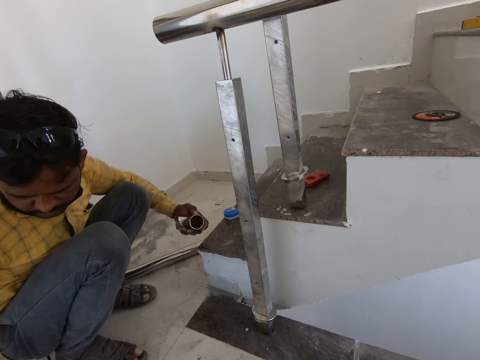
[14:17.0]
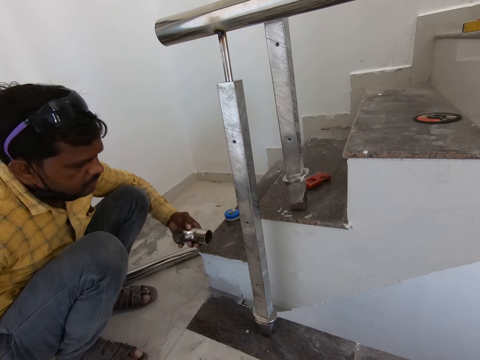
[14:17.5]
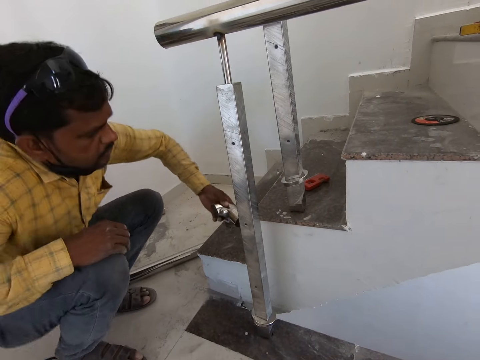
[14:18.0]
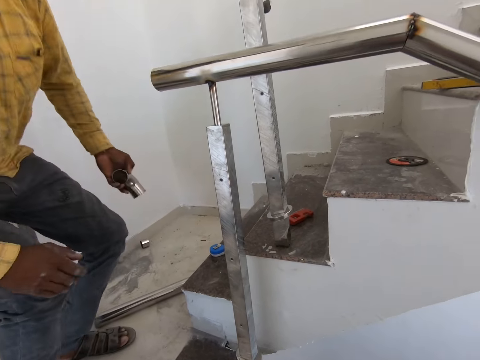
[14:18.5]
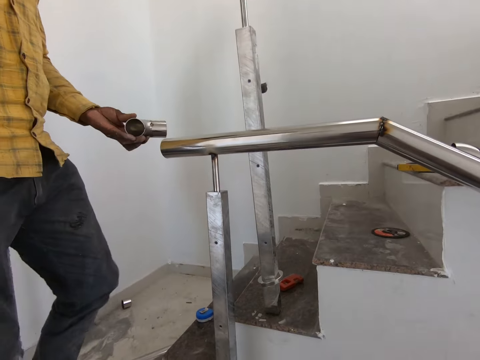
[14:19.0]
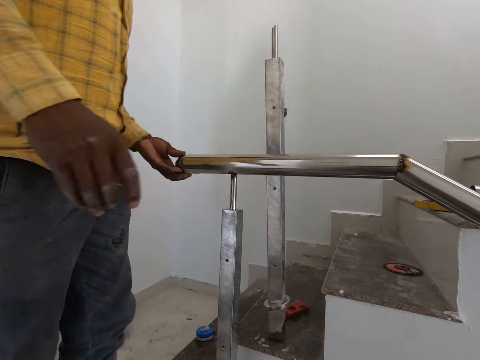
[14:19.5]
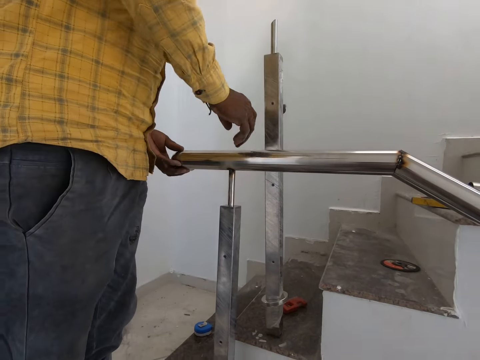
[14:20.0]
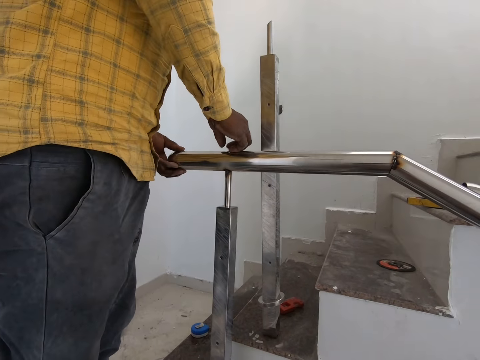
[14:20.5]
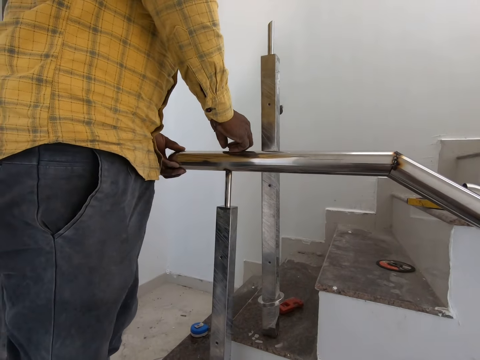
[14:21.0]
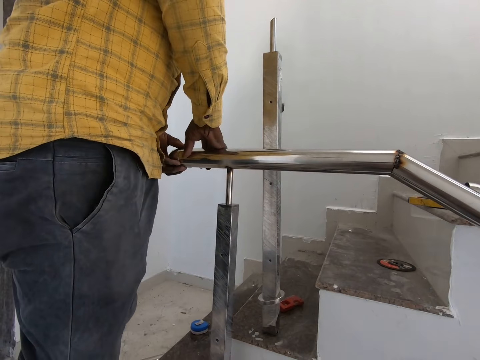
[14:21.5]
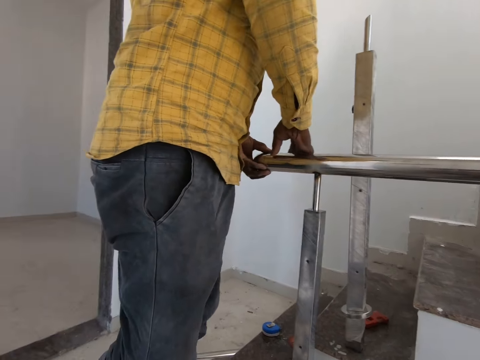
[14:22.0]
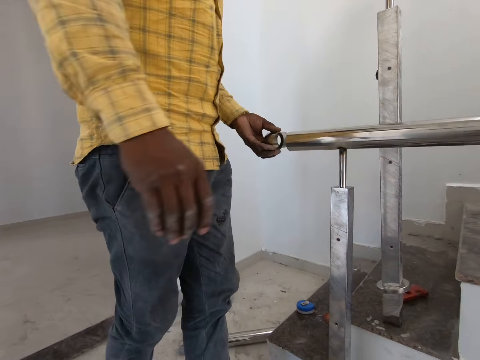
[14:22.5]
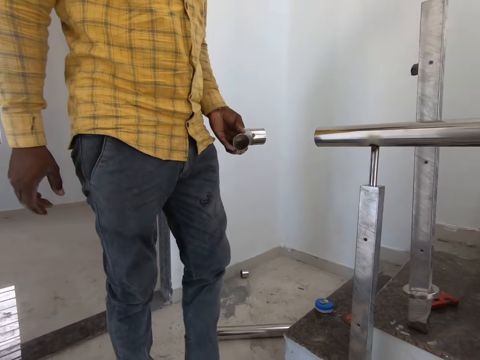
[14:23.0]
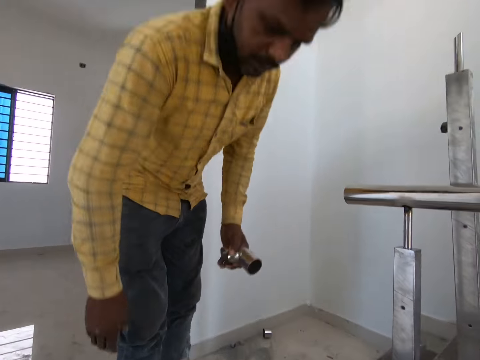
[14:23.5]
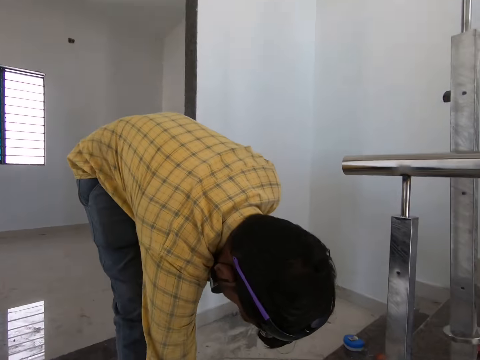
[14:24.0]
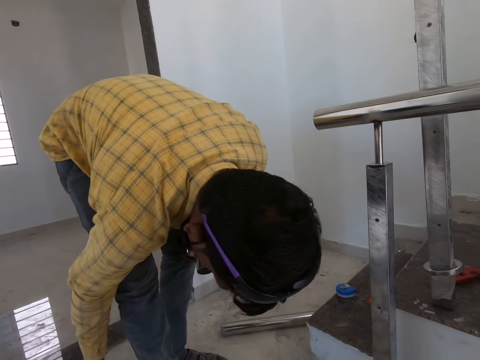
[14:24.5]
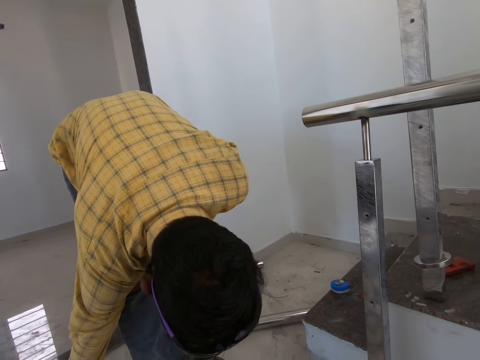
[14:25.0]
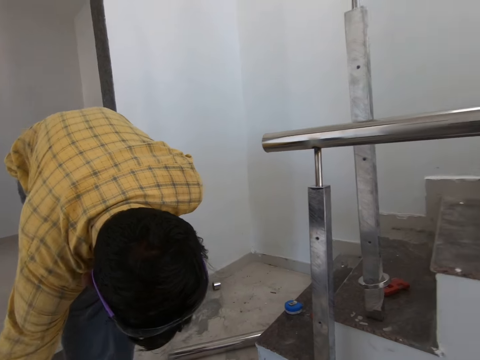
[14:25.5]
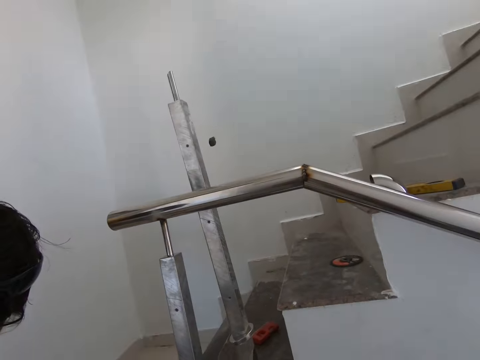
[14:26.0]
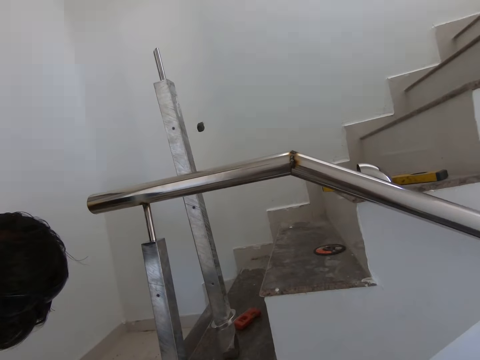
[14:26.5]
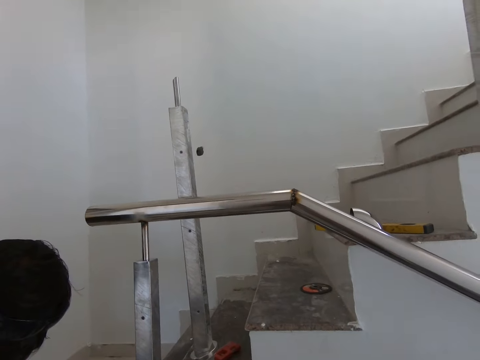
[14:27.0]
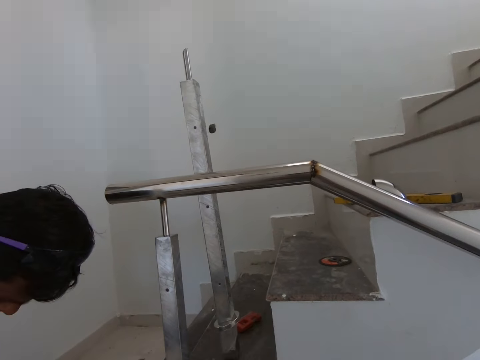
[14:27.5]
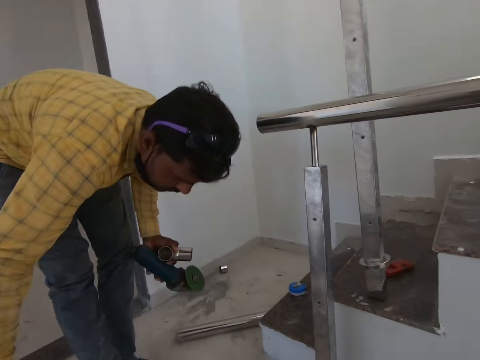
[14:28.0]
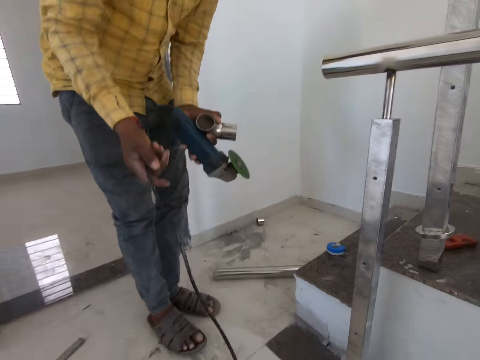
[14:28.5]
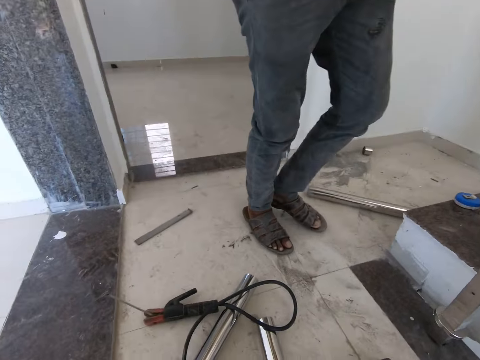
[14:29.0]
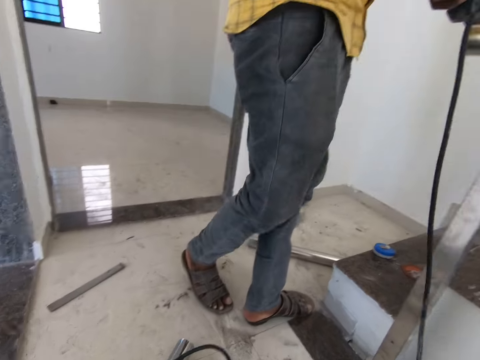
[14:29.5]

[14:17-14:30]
The man puts the grinder on the floor. The man fits the steel pipe on the hand rail. The man picks up the grinder.

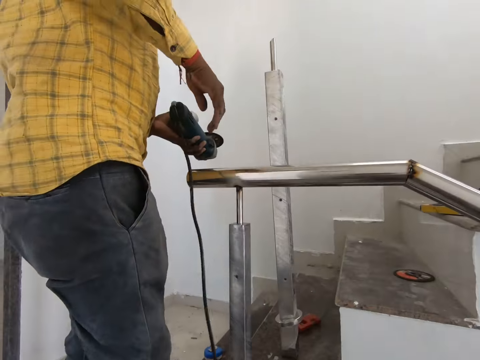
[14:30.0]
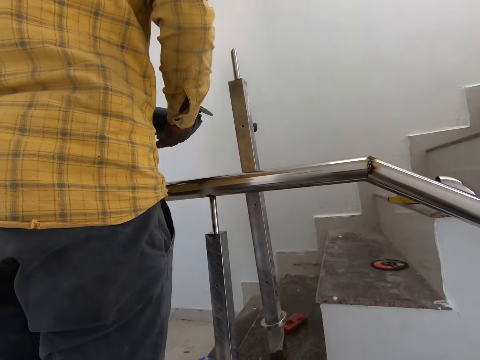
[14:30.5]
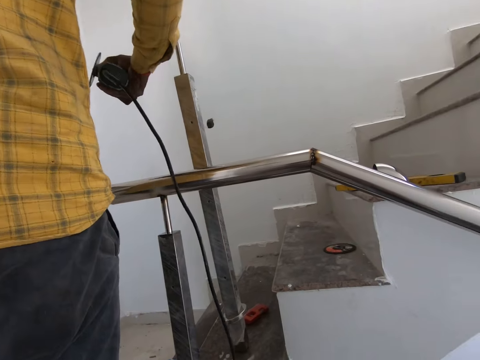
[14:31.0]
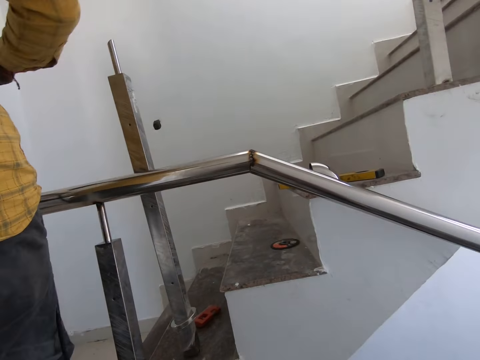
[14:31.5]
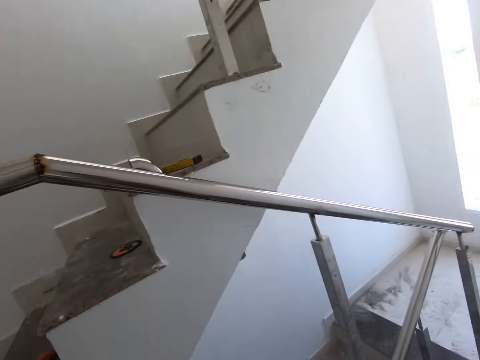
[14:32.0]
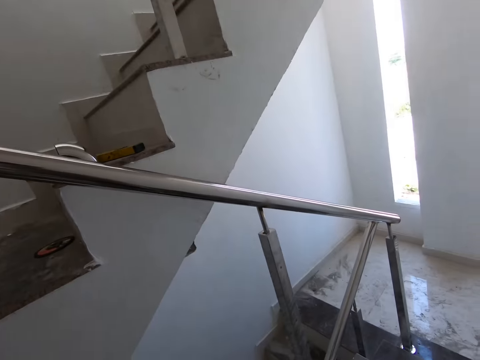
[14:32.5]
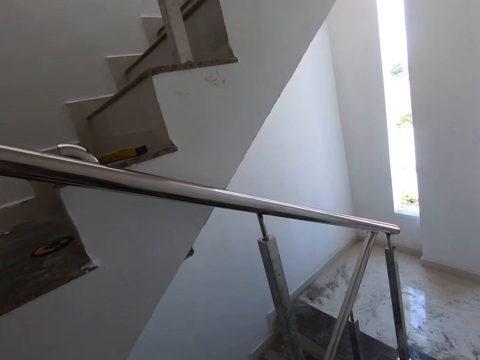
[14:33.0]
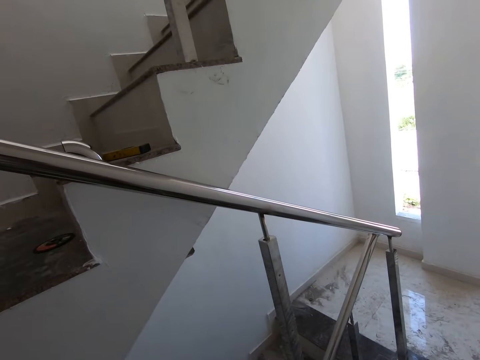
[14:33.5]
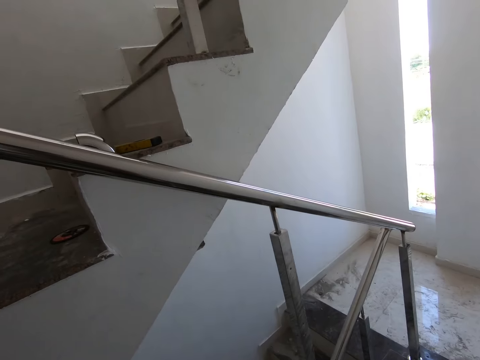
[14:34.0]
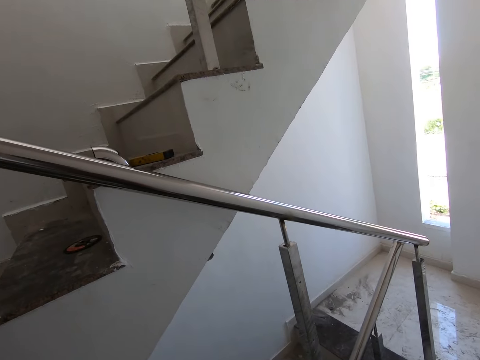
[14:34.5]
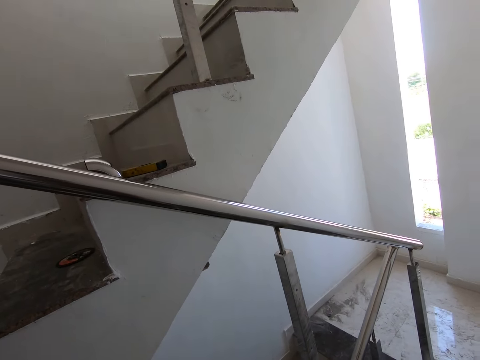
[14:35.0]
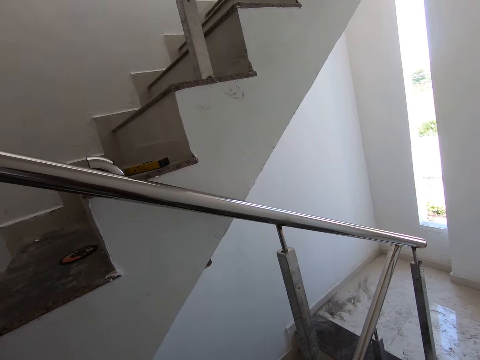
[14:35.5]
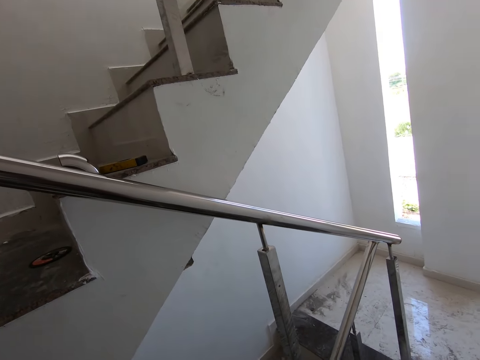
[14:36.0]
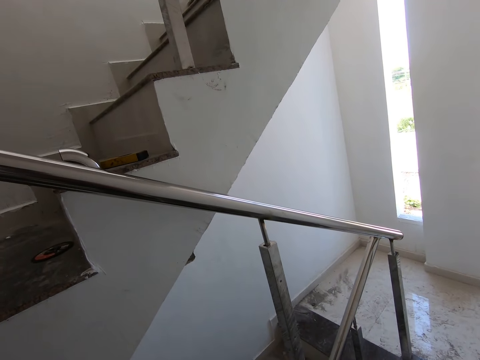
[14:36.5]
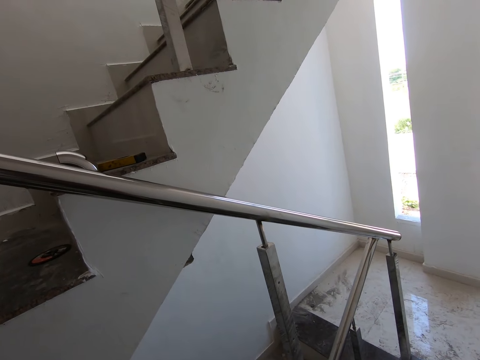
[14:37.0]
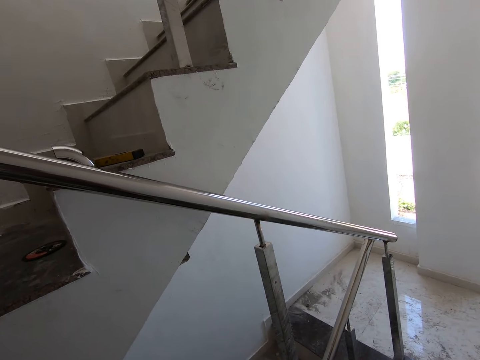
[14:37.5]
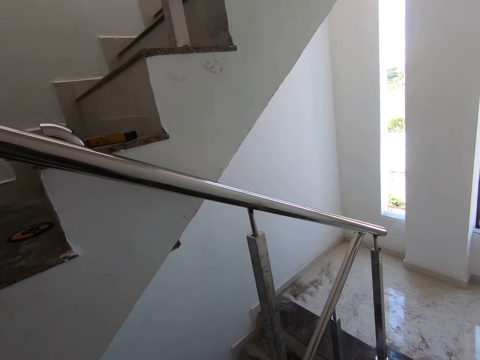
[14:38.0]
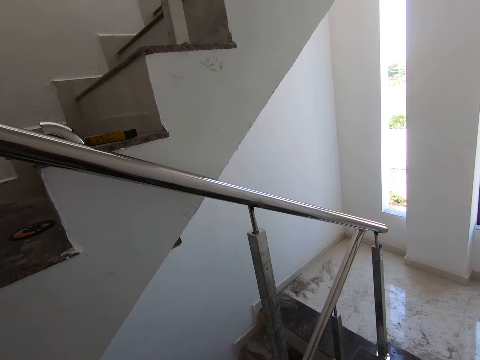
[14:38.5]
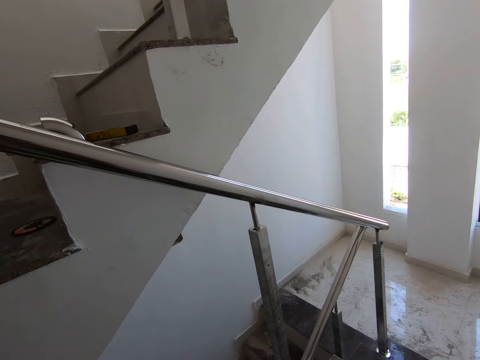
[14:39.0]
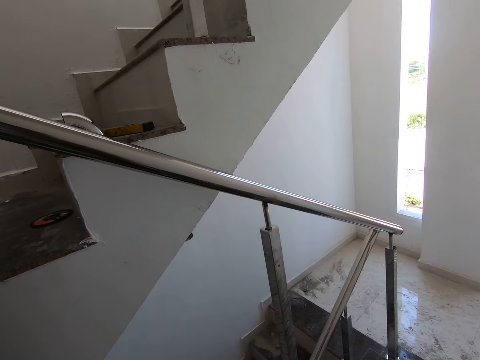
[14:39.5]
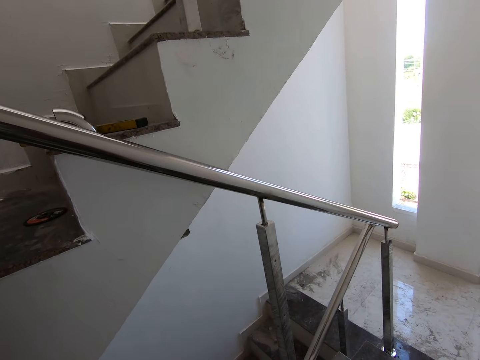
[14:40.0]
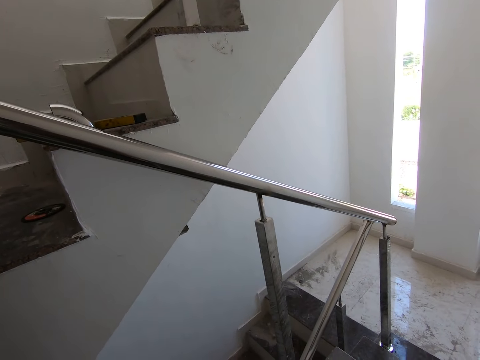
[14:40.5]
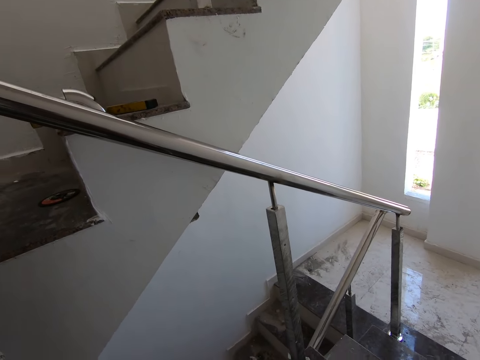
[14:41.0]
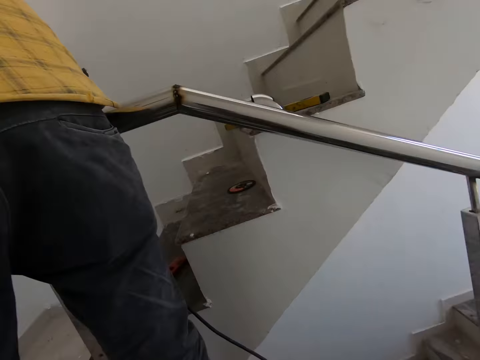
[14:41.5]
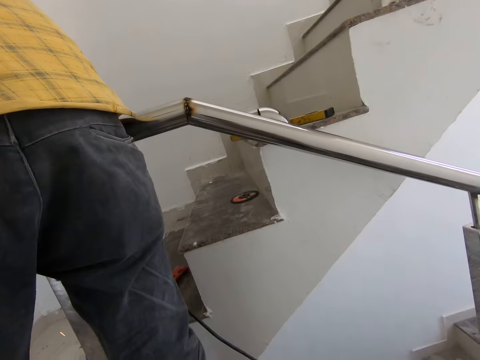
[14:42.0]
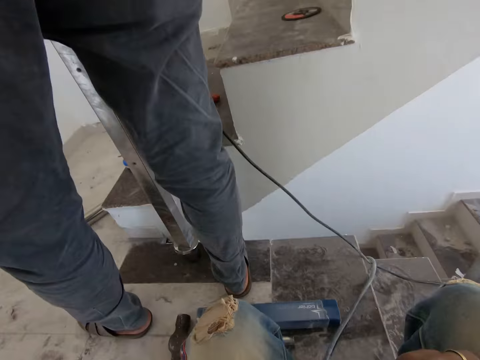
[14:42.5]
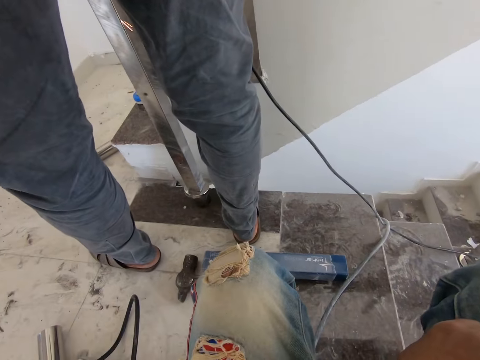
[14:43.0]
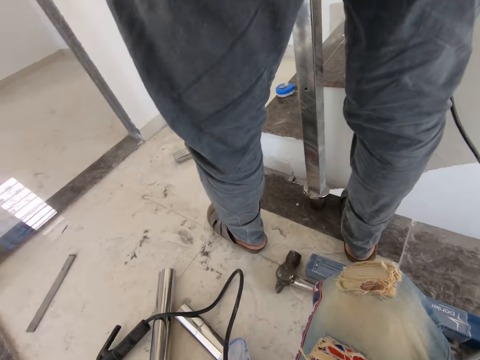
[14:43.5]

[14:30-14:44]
The camera wearer talks to a man. They walk around the room. The man polishes the metal bar.
